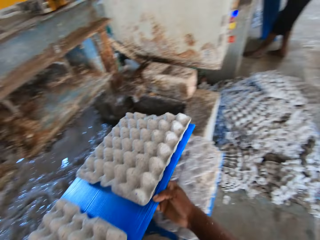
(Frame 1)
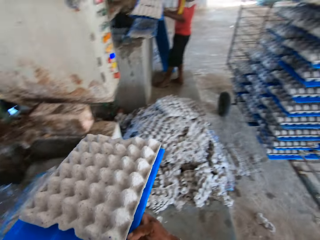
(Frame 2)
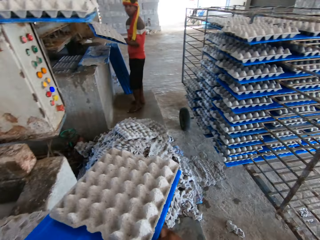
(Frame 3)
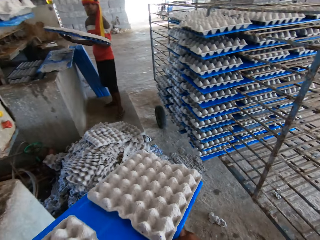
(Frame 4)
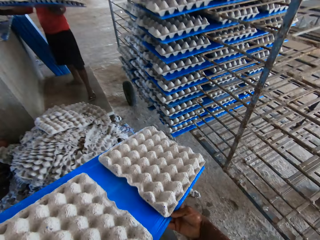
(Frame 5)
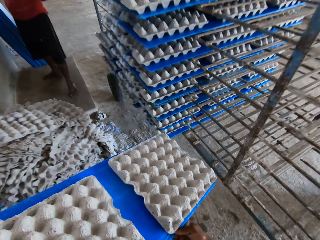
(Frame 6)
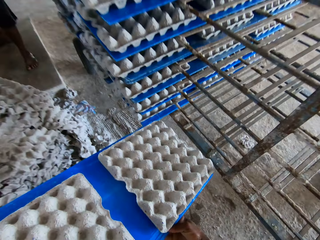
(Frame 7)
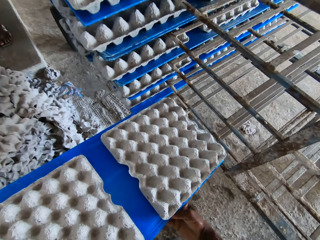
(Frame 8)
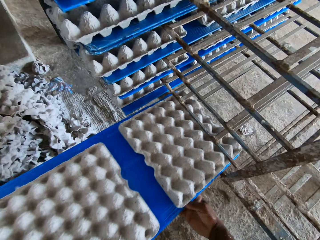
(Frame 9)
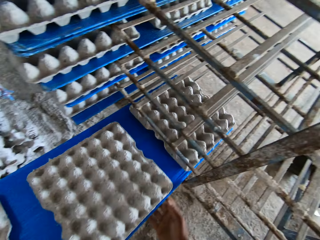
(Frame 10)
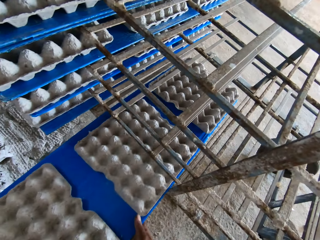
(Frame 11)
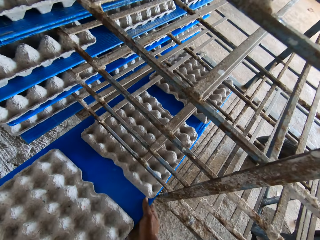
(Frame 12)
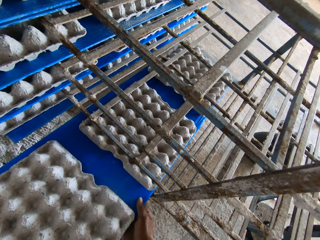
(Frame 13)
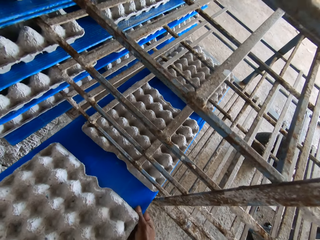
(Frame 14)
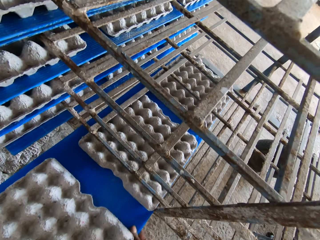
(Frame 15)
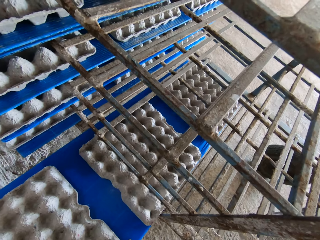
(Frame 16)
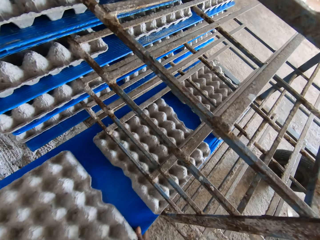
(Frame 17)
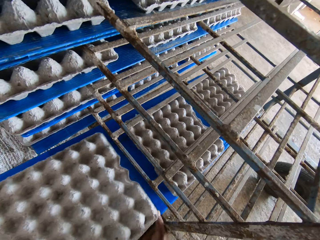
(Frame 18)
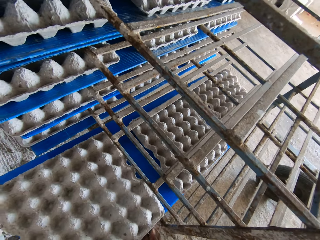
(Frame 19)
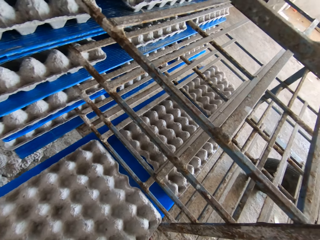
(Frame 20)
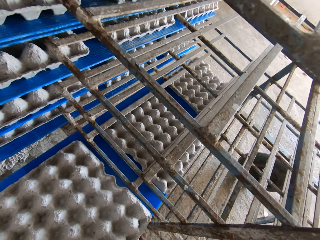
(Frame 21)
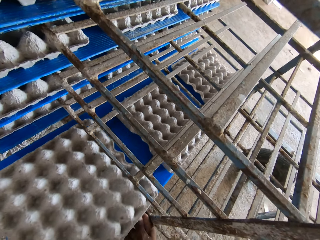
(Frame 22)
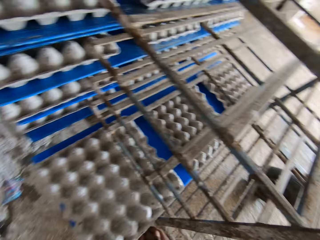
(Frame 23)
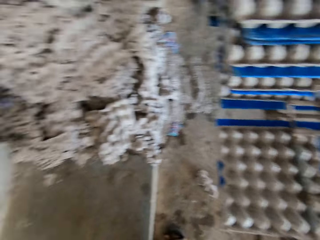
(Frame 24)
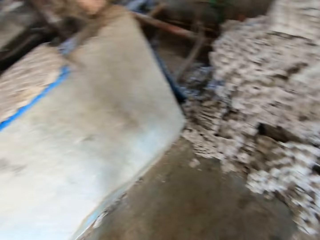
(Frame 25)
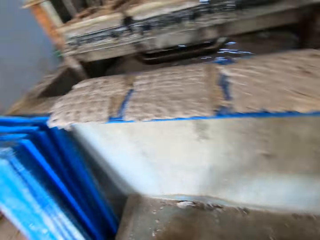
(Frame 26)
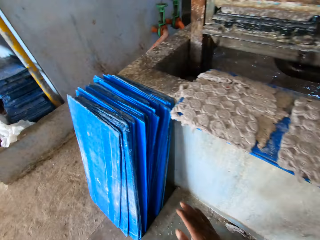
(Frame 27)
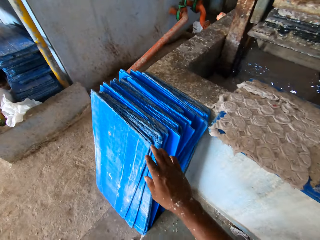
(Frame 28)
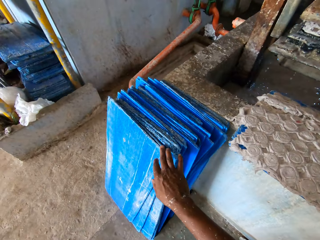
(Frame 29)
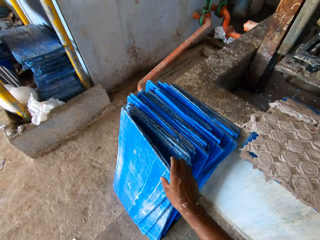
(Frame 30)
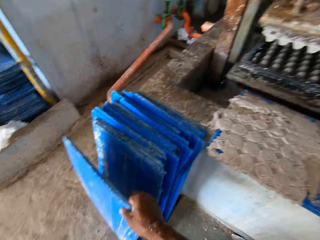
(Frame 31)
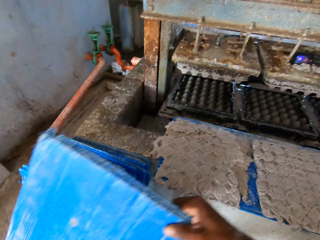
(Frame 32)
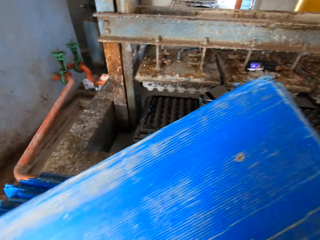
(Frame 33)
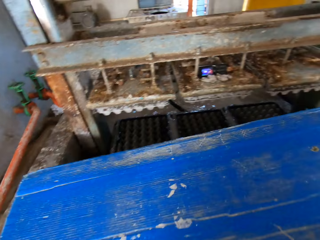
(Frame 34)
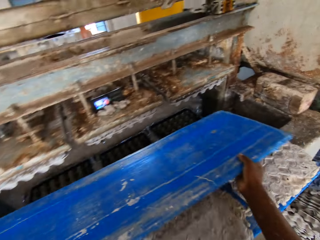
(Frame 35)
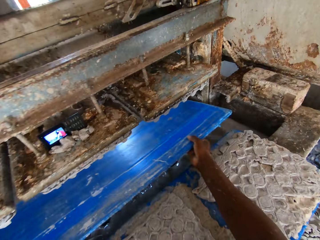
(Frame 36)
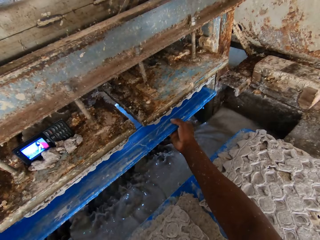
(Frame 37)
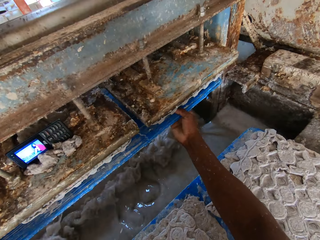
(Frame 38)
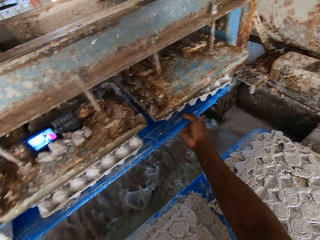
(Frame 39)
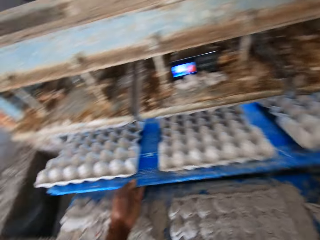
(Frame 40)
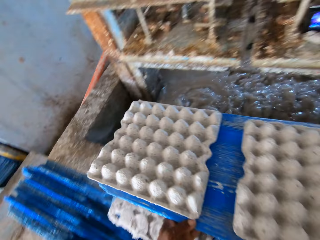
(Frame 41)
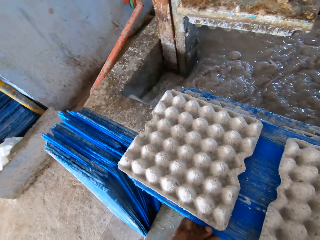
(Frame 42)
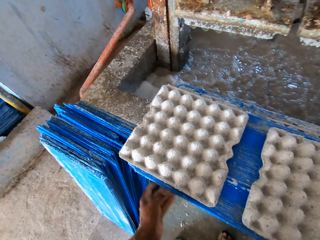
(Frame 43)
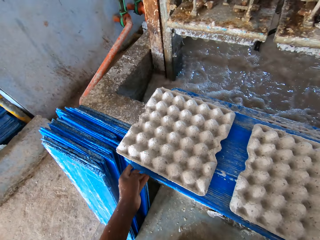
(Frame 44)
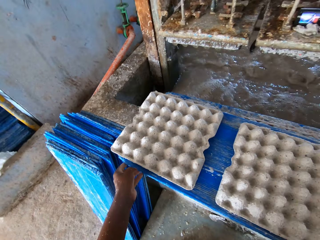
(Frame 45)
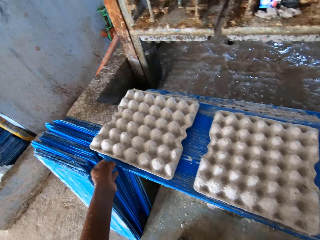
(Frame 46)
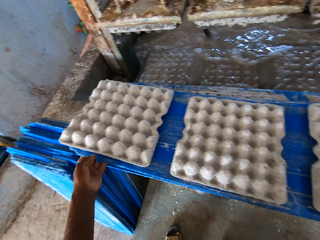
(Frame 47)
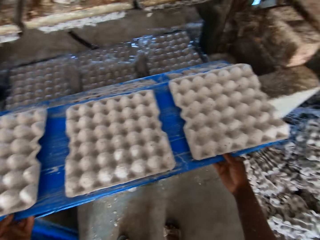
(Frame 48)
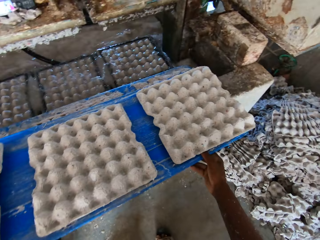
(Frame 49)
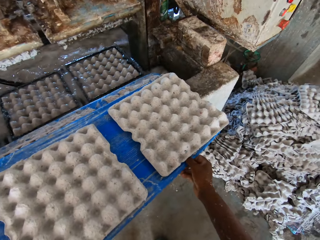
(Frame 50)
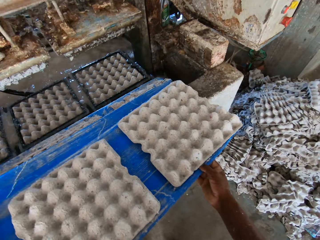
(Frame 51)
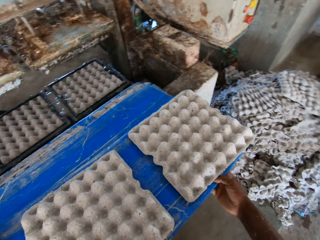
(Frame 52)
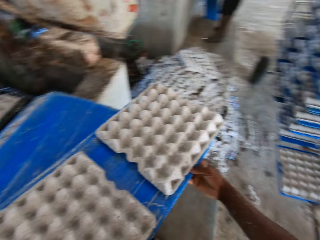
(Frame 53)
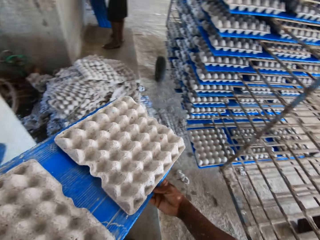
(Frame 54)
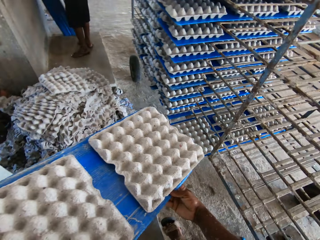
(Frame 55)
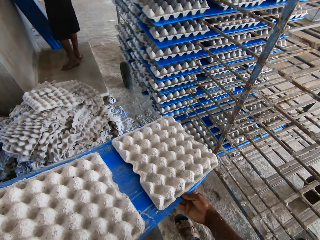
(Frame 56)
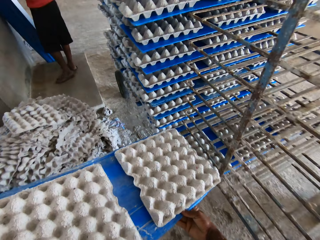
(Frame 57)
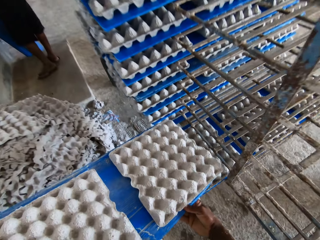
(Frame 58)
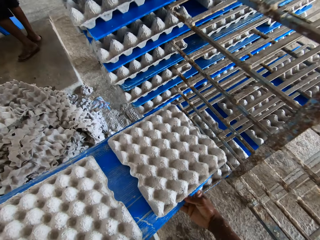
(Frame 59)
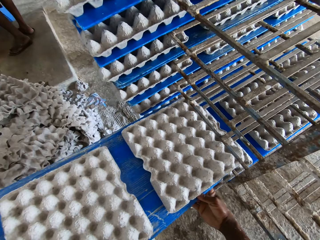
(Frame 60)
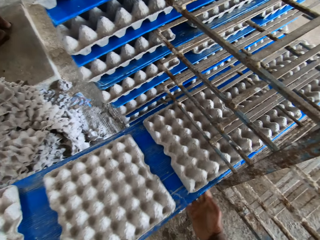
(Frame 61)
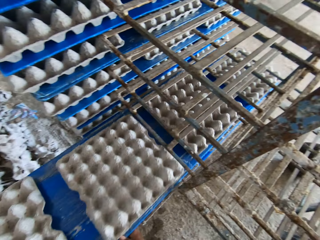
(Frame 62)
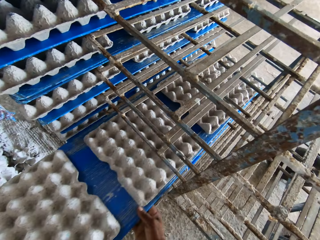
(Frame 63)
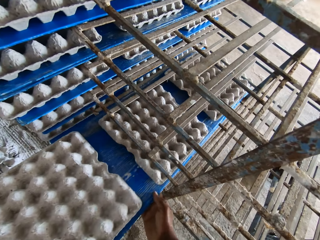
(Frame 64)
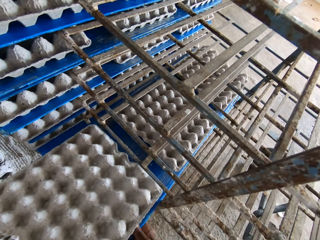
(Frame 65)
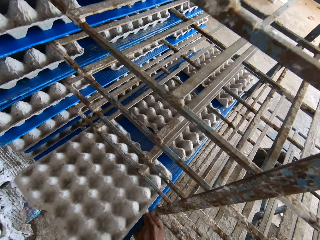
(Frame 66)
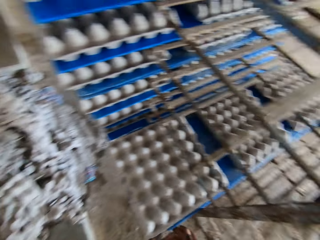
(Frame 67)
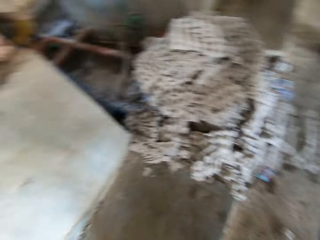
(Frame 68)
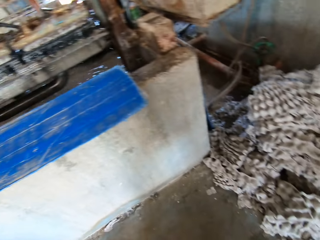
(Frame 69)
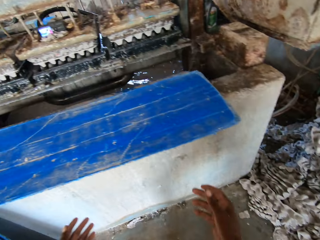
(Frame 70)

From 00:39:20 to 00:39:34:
The camera wearer picks the egg trays with the tray picker. He moves the egg tray from the egg tray machine to the rack with his hands. A man moves the egg tray from the egg tray machine to the rack with his hands. The camera wearer places the trays on a trolley. He picks a tray or the egg tray picker on the floor with his right hand. He passes the tray to the egg tray machine with his hands. He places the tray picker on the processing machine. He drops the tray on the platform with his hands. He picks the egg trays with the tray picker. He moves the egg tray from the platform to the rack with his hands. He places the trays on the trolley.

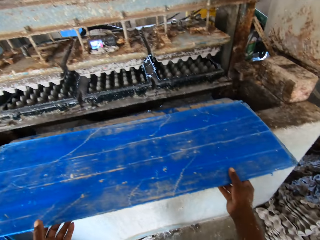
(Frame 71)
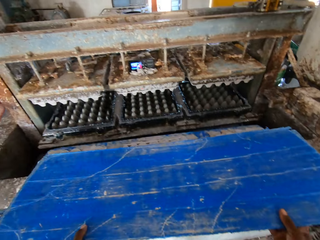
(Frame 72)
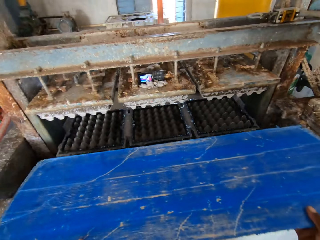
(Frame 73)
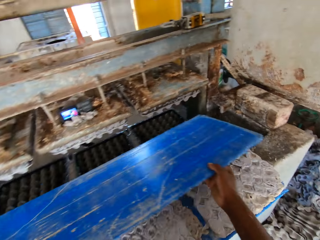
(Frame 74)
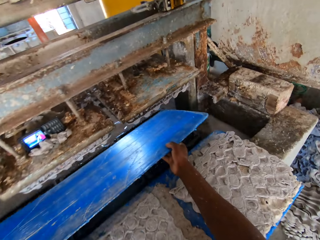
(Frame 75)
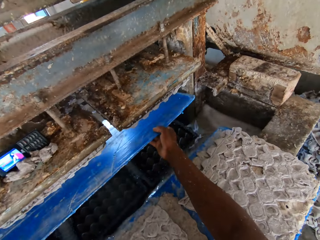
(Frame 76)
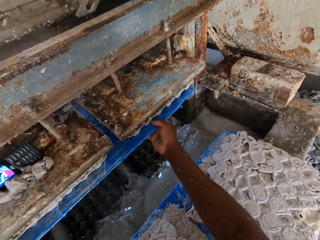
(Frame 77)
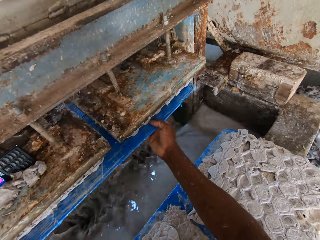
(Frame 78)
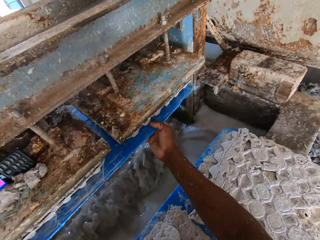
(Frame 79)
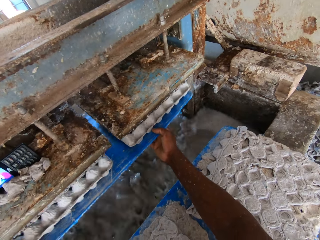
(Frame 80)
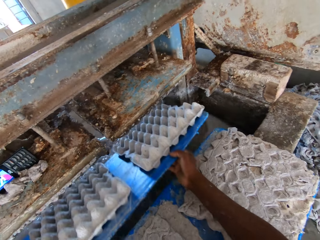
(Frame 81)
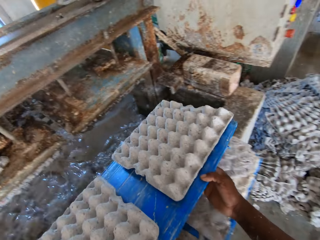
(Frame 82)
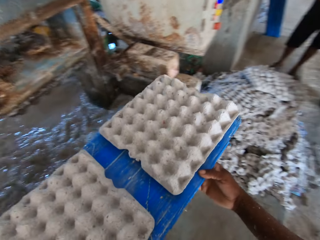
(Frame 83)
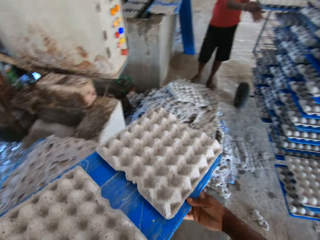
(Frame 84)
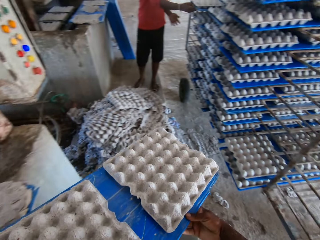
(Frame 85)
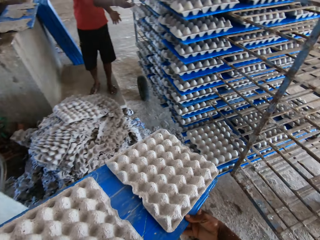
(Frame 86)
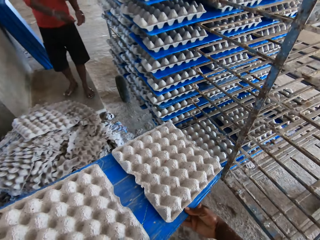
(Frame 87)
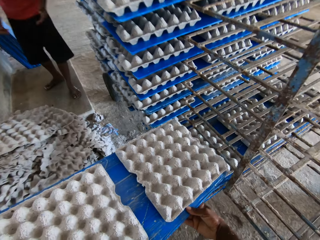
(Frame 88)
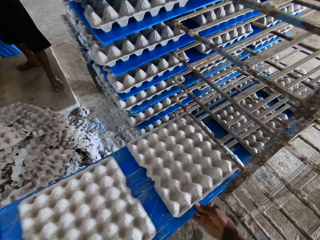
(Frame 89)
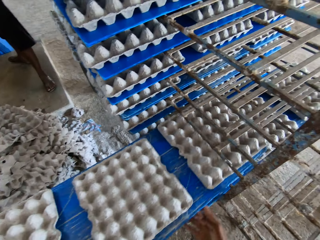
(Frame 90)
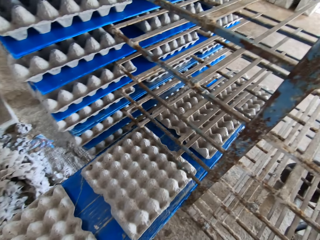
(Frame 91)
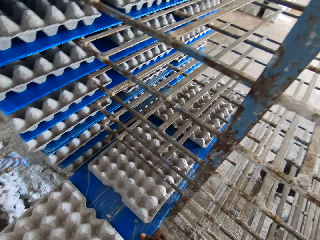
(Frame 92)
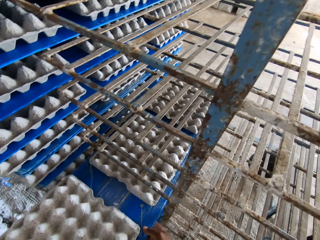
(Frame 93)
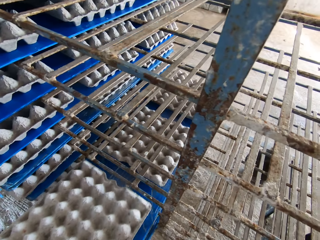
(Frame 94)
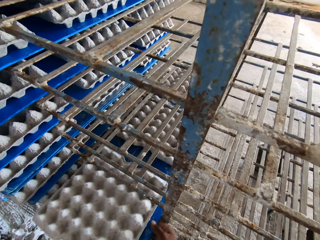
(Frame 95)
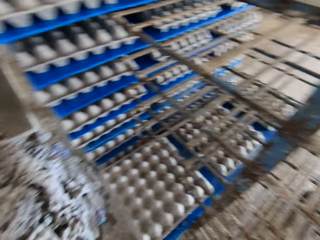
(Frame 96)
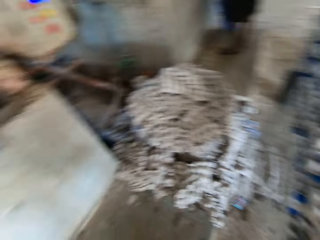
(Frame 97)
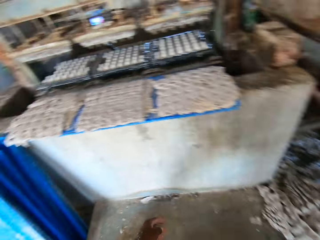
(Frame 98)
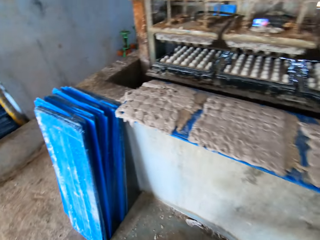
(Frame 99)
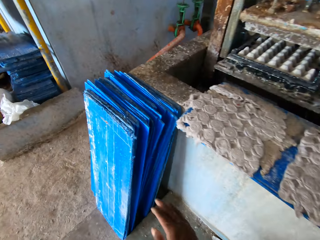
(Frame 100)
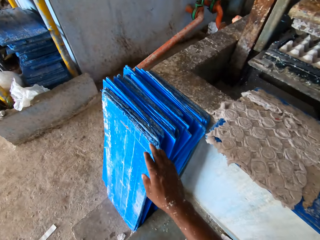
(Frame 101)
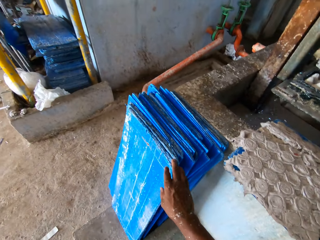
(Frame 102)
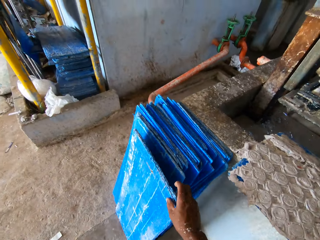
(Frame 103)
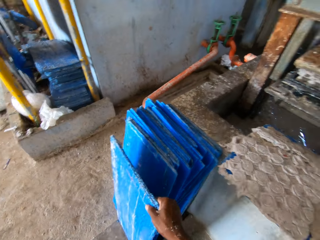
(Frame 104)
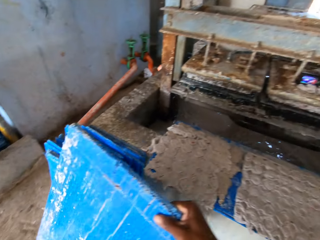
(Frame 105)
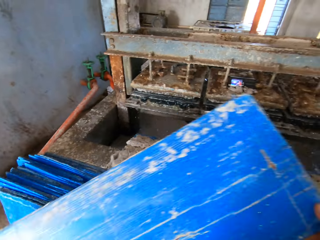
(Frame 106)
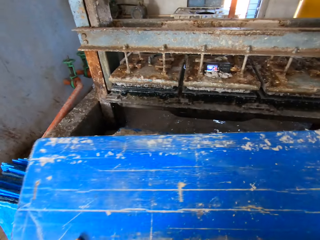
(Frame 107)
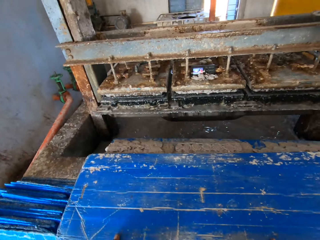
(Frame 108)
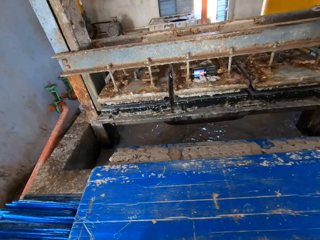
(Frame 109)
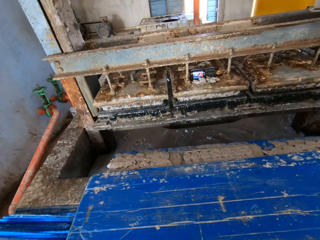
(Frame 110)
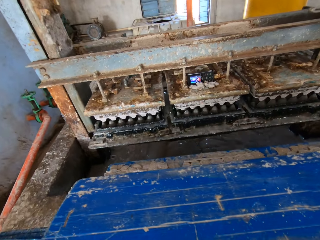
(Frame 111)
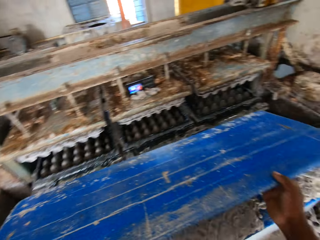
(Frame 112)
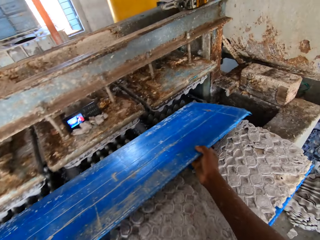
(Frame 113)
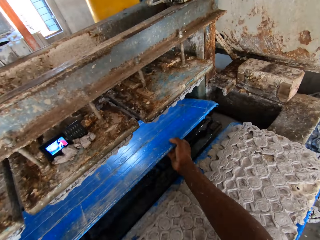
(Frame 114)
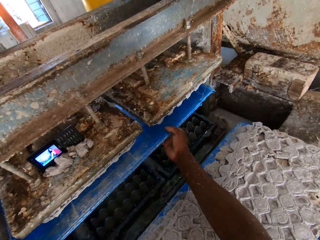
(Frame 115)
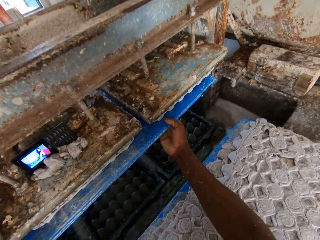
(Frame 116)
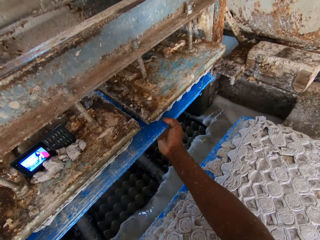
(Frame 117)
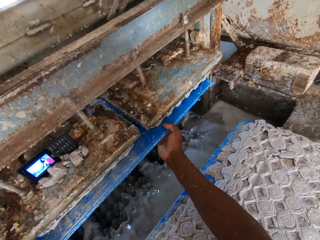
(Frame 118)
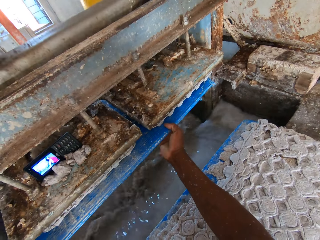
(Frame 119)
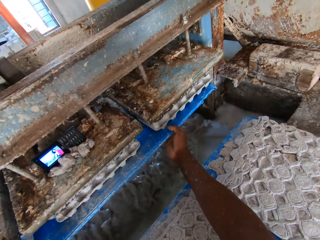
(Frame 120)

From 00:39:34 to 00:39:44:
The camera wearer picks the tray or egg tray picker on the platform with his hands. He passes the tray to the egg tray machine with his hands. He places the tray picker on the processing machine. He moves the egg tray from the egg tray machine to the rack with his hands. He picks the egg trays with the tray picker. A man moves the egg tray to the rack with his hands. The camera wearer places the trays on a trolley. He picks the tray or egg tray picker on the floor with his right hand. He drops the tray on the platform with his hands. He passes the tray to the egg tray machine with his hands. He places the tray picker on the processing machine.
